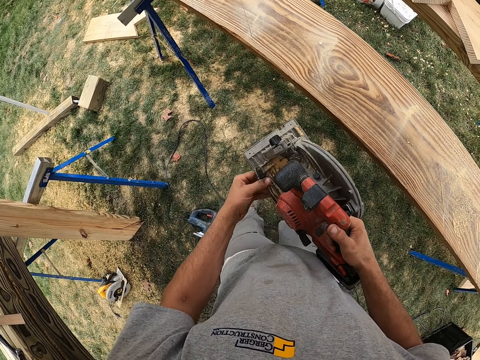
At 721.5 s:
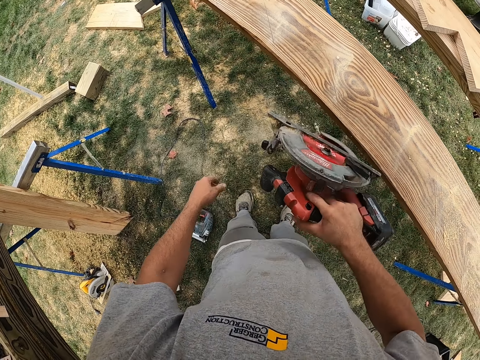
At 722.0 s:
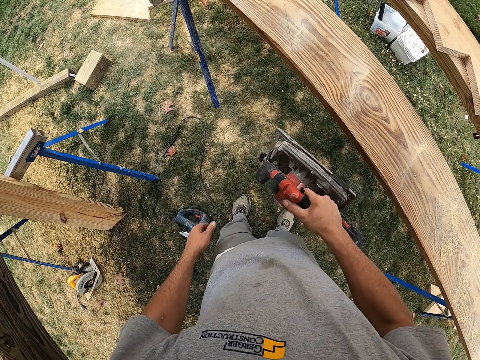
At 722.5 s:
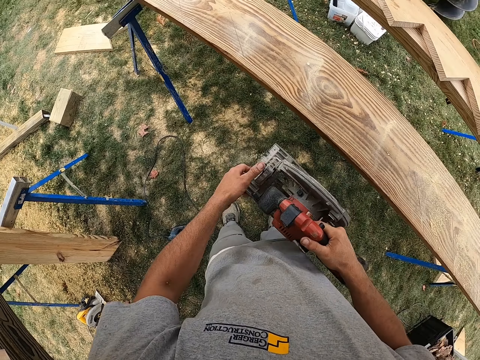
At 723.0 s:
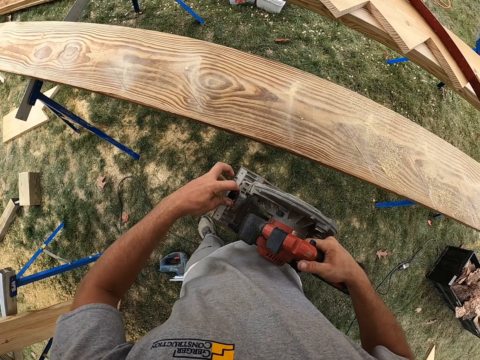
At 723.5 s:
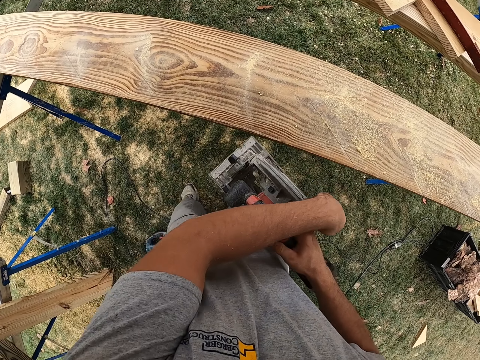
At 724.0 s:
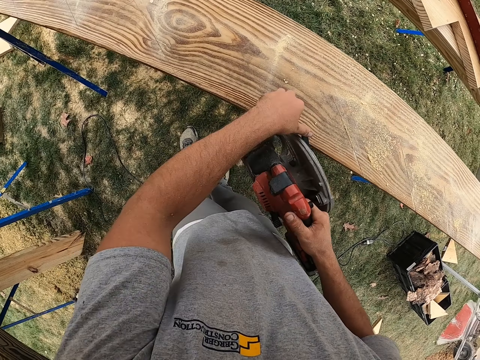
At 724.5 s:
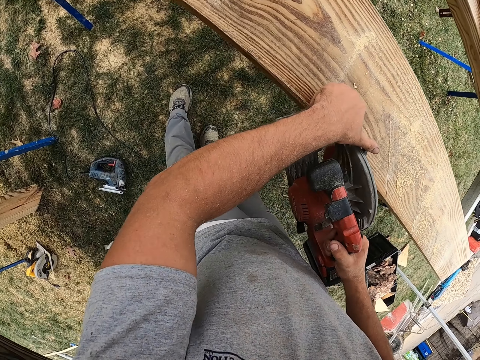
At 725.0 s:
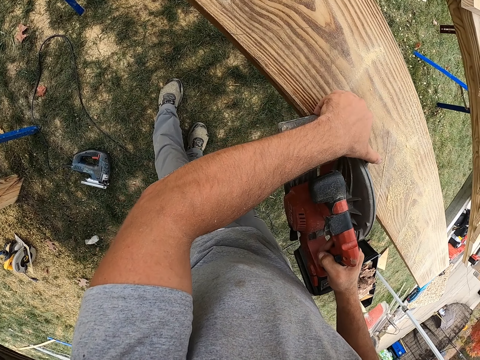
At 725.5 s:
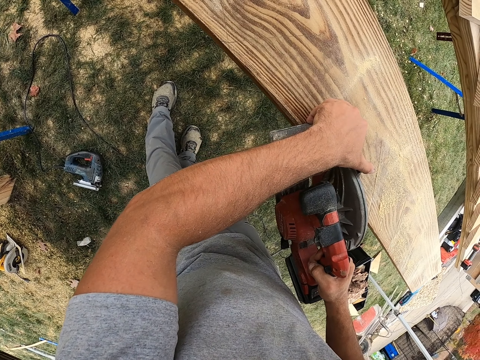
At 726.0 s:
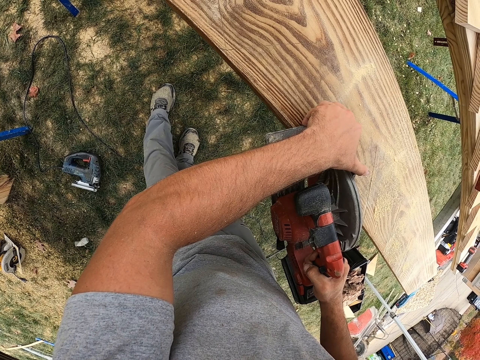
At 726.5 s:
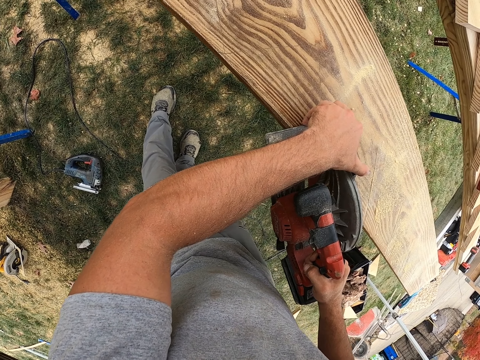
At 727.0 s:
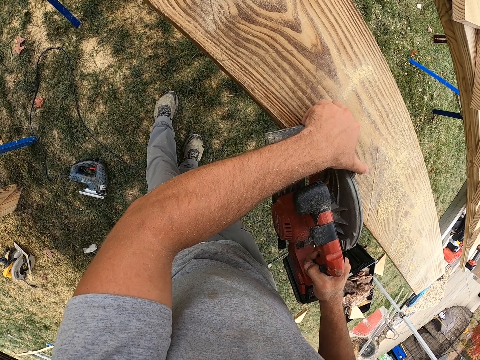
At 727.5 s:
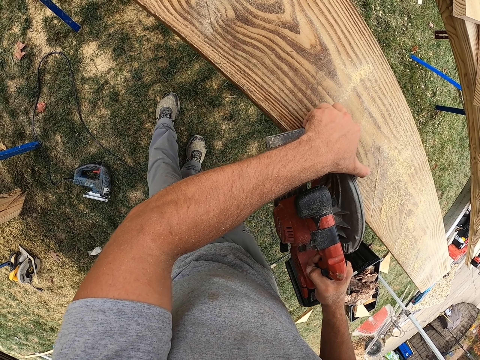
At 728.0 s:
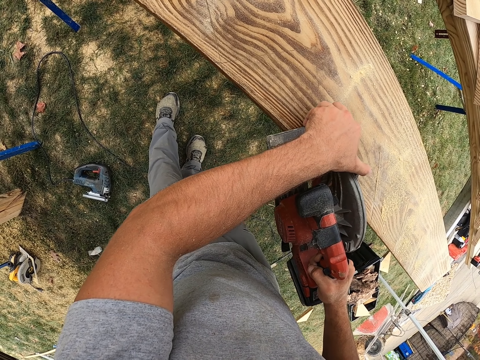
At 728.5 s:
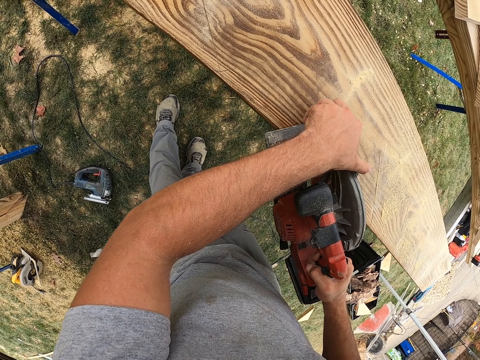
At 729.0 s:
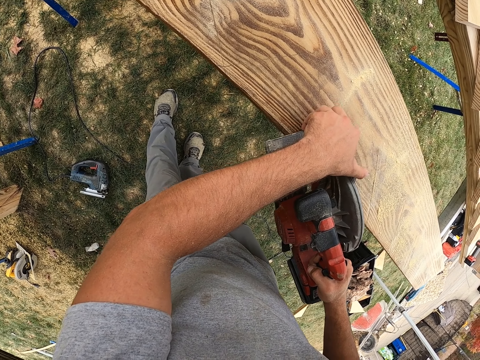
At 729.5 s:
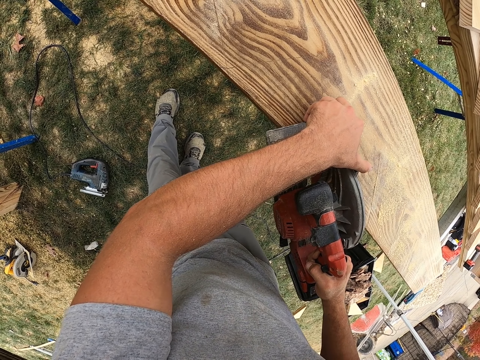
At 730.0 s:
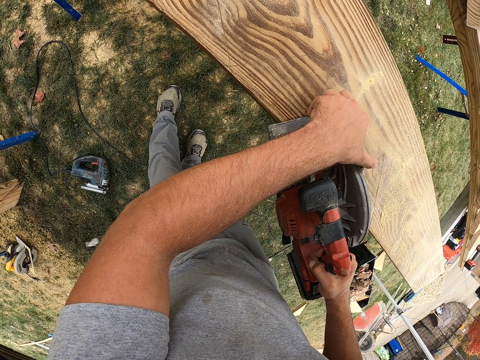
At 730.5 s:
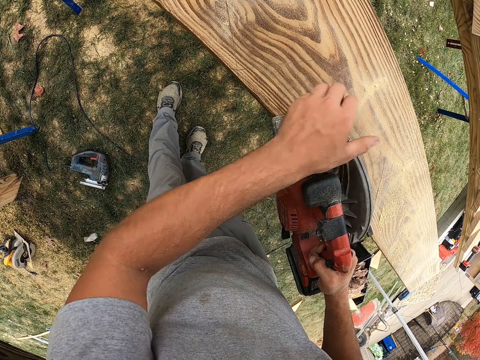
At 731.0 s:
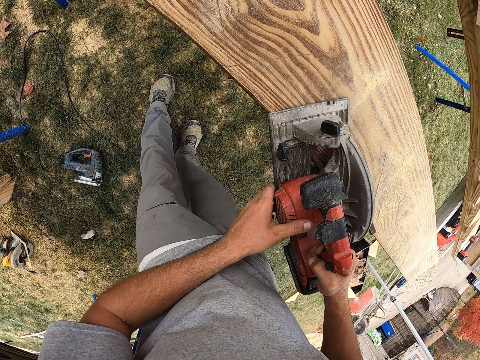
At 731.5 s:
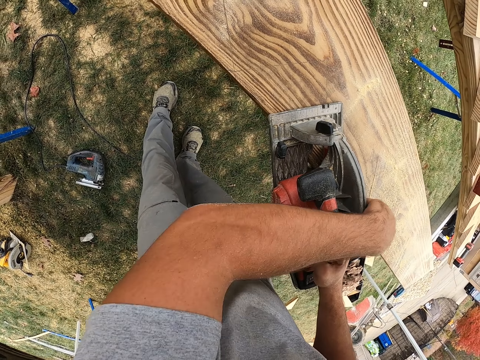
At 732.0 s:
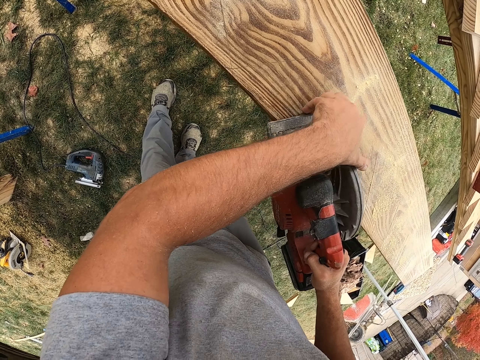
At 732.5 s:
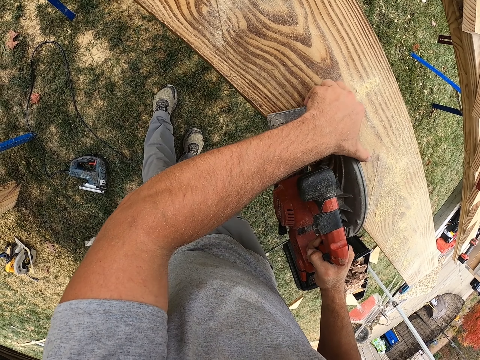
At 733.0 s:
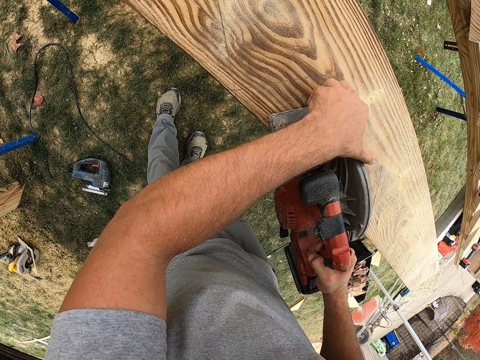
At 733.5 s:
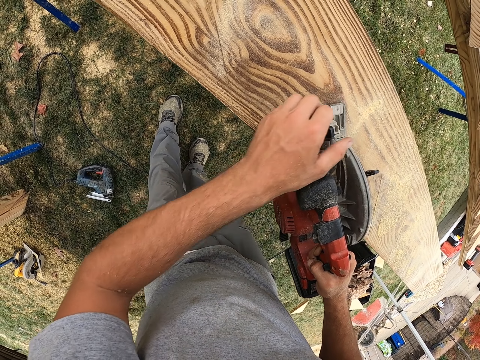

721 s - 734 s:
The camera wearer removes sawdust with the left hand. They start a circular saw. They cut wood with the circular saw.

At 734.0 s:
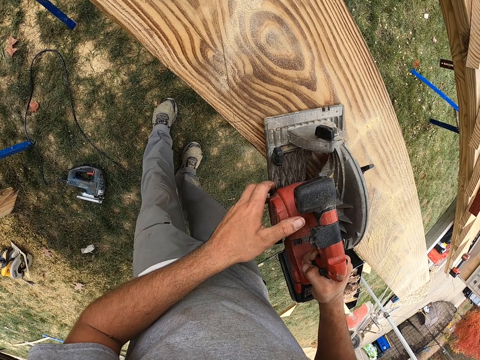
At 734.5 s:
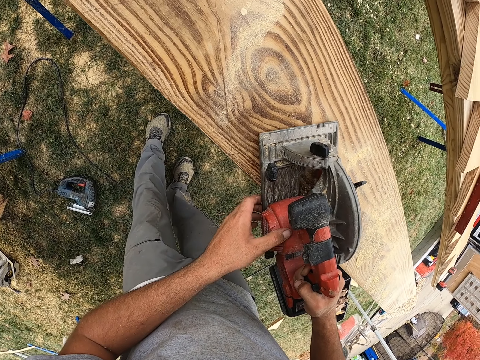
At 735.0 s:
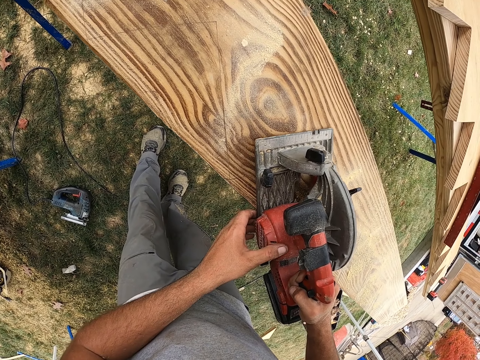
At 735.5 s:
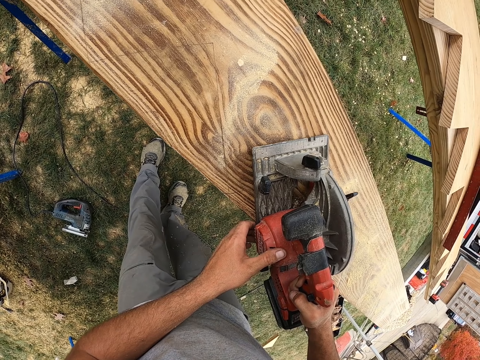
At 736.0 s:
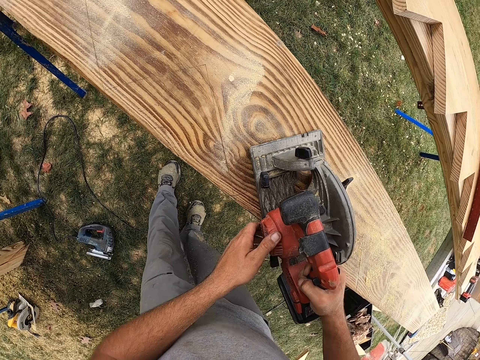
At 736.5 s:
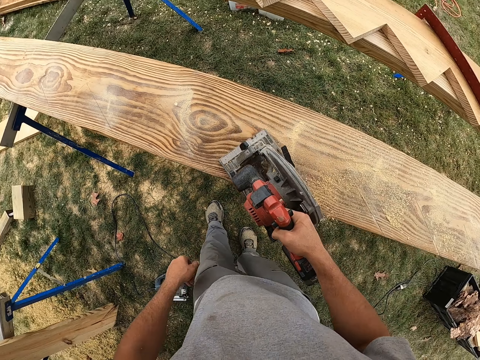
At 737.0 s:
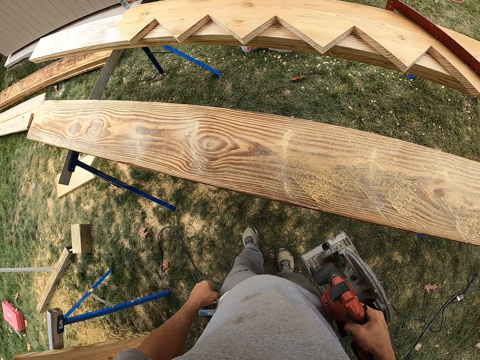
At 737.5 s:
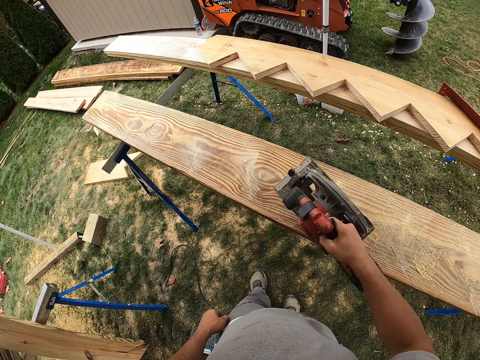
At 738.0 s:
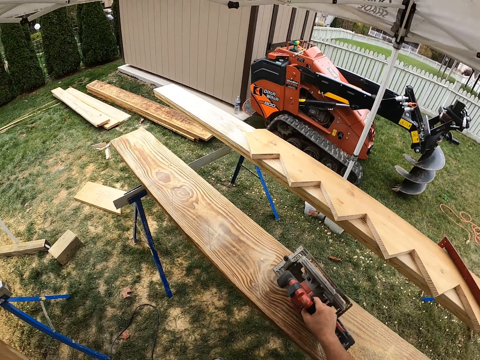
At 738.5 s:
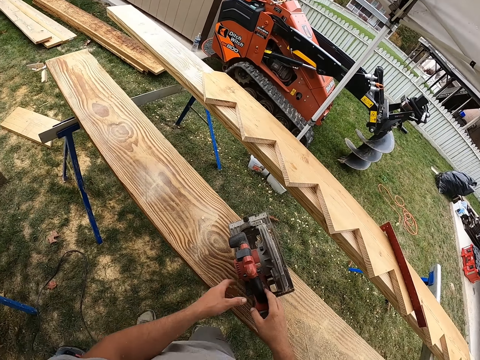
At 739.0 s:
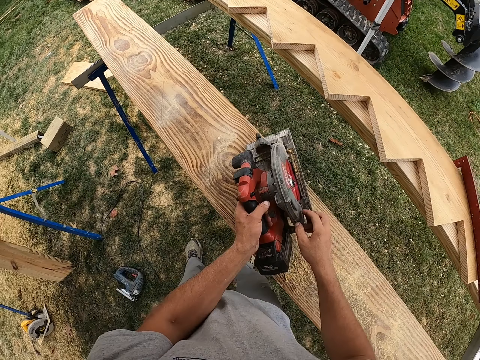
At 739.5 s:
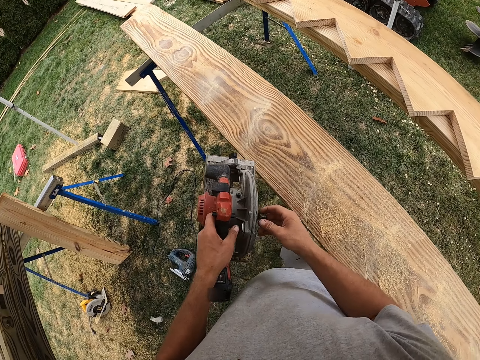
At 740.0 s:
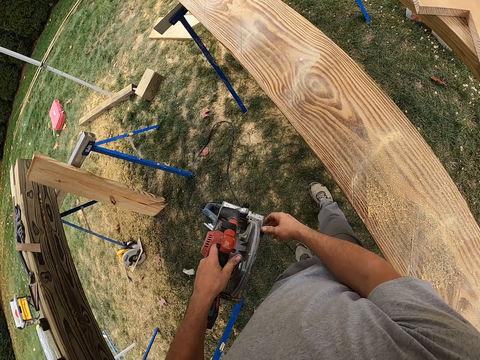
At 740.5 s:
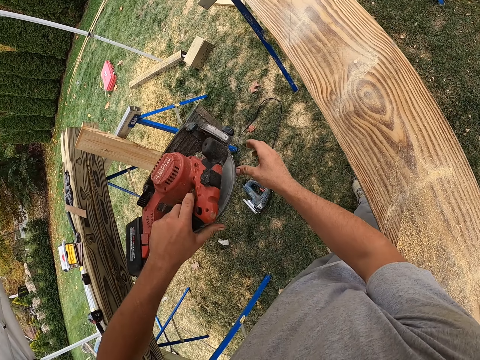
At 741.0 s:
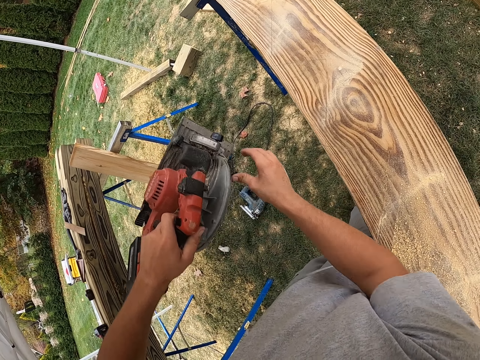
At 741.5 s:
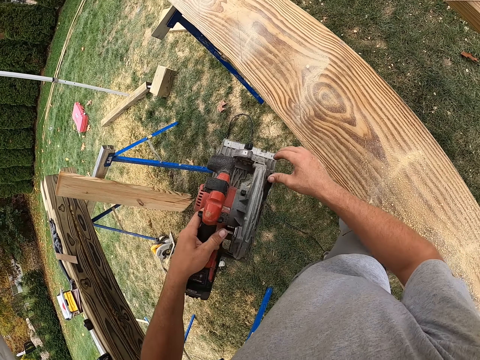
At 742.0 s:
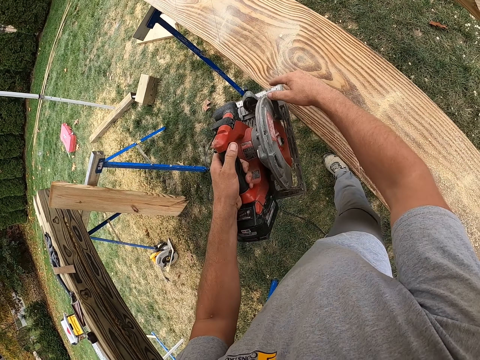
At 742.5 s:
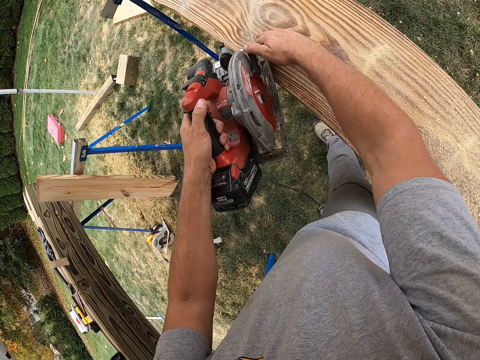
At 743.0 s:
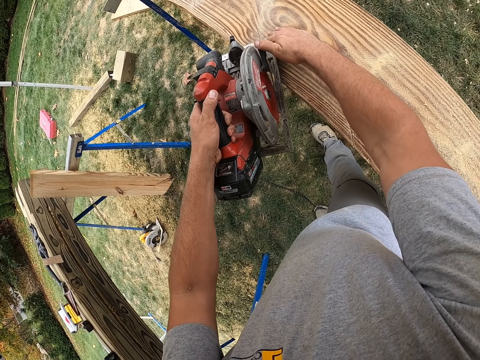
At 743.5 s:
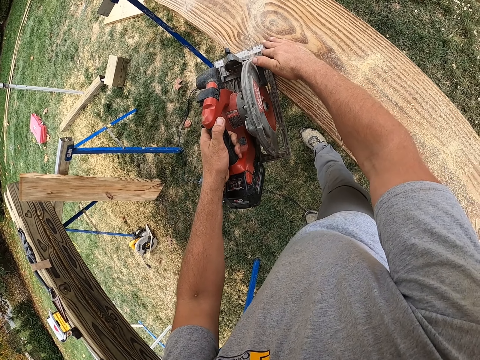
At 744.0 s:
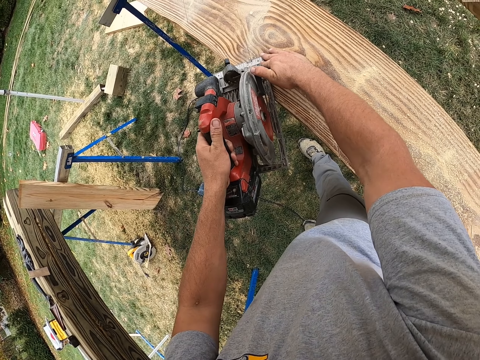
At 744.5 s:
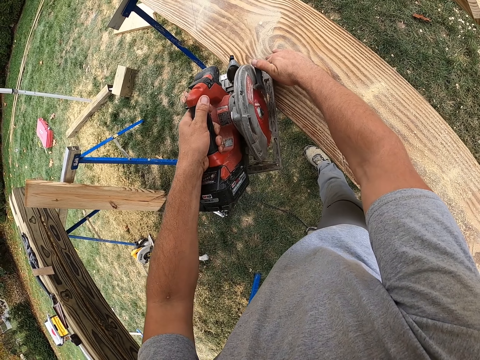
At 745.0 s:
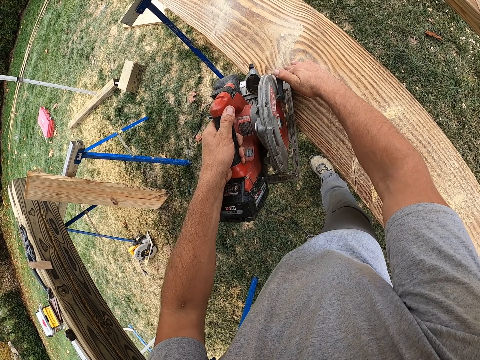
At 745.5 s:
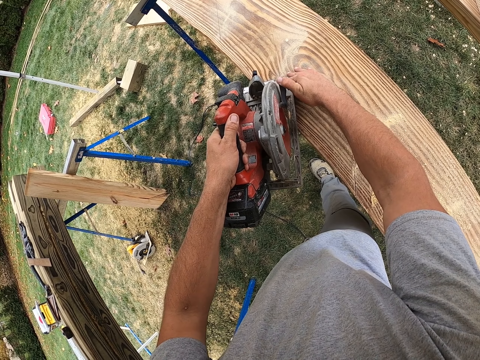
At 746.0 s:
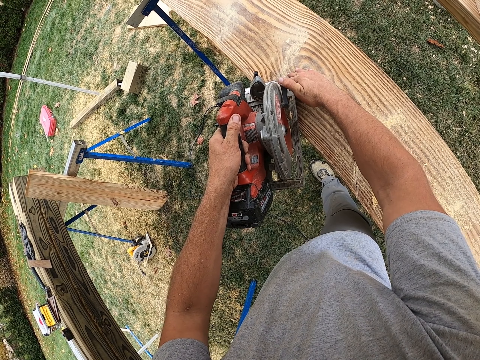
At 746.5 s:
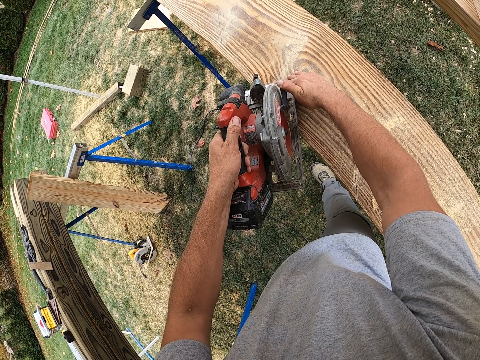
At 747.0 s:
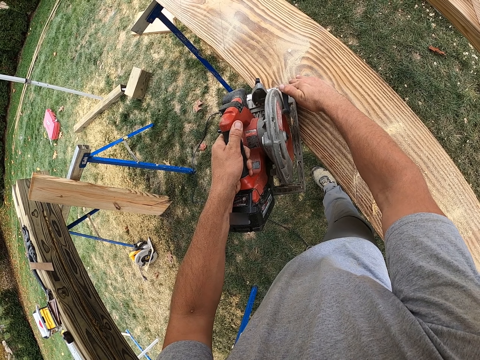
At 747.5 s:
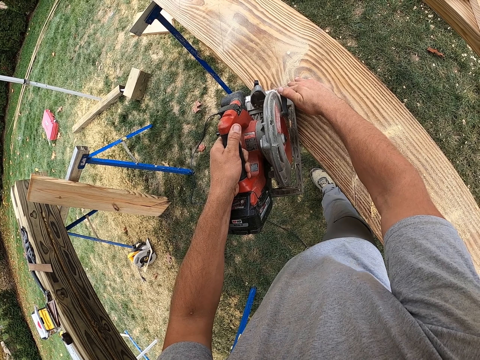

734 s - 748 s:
The camera wearer puts a circular saw on the wood. They take the circular saw on the wood. They remove sawdust from the circular saw. They cut the wood with the circular saw.
